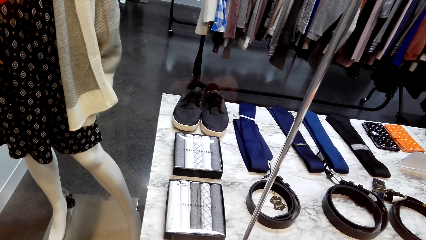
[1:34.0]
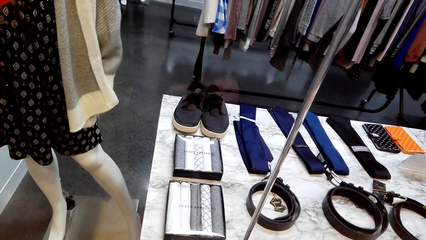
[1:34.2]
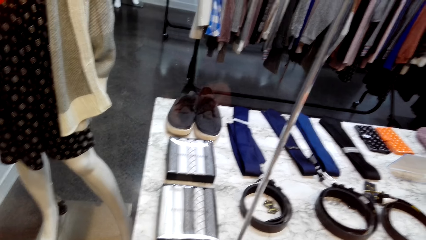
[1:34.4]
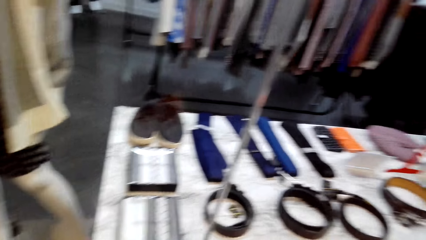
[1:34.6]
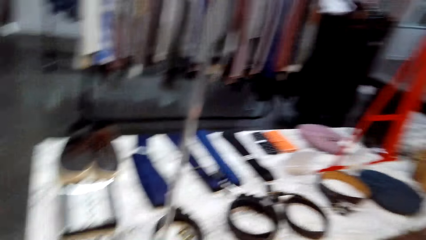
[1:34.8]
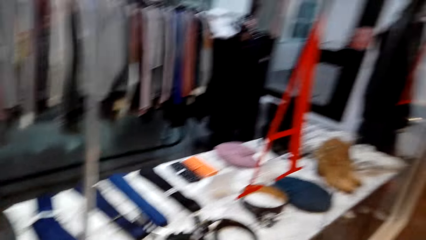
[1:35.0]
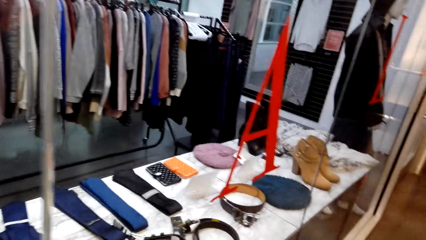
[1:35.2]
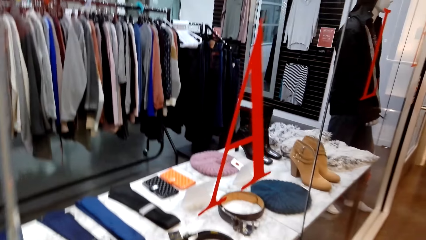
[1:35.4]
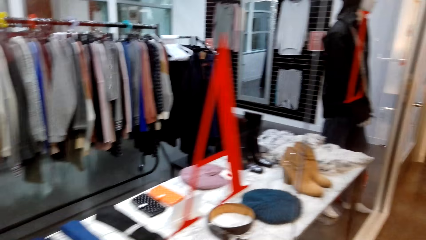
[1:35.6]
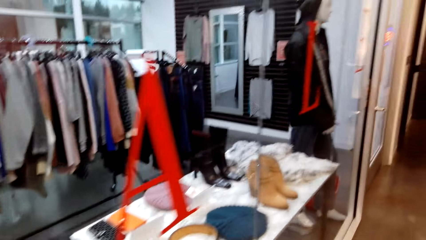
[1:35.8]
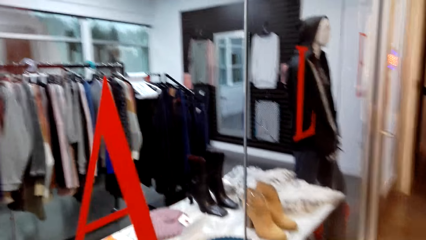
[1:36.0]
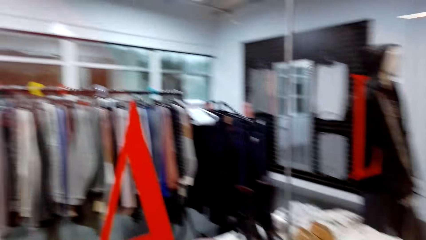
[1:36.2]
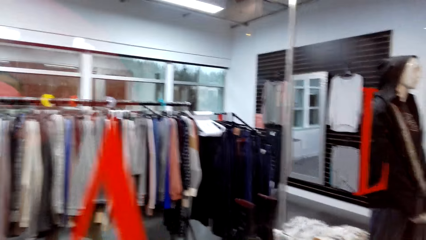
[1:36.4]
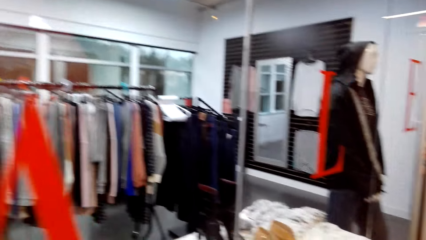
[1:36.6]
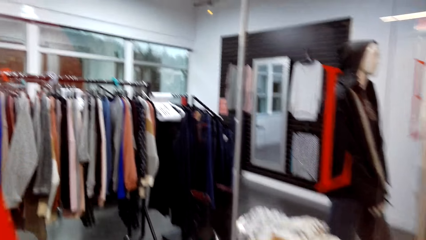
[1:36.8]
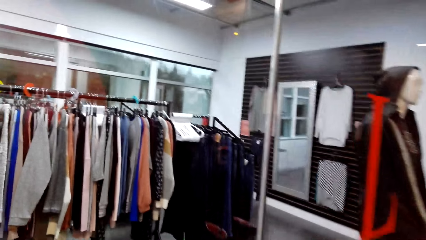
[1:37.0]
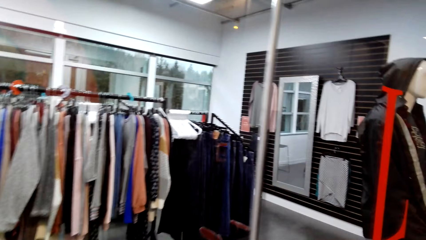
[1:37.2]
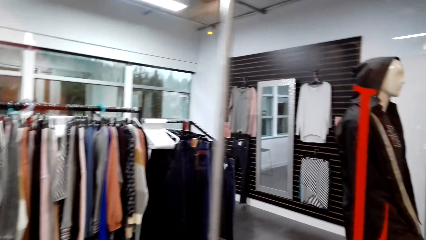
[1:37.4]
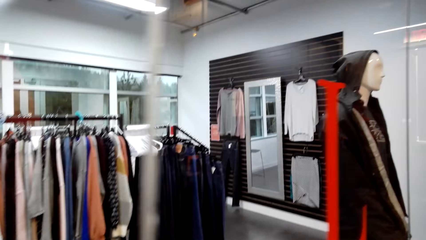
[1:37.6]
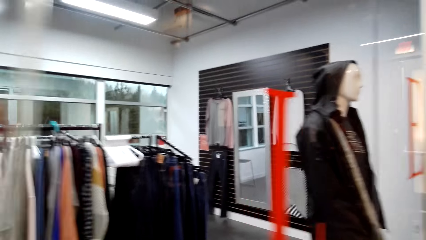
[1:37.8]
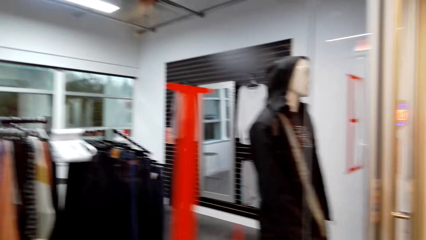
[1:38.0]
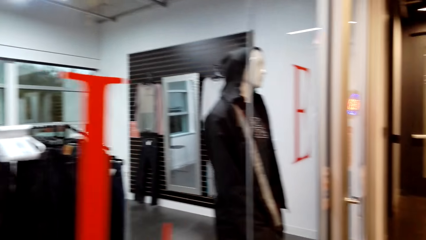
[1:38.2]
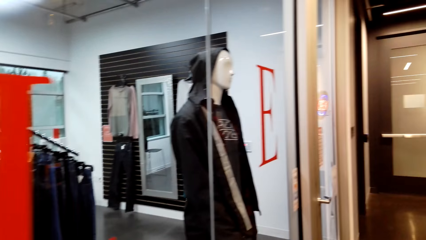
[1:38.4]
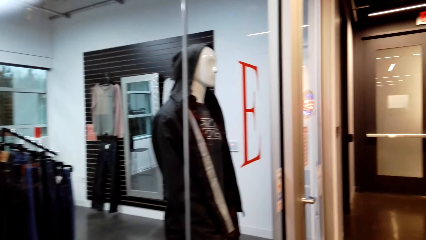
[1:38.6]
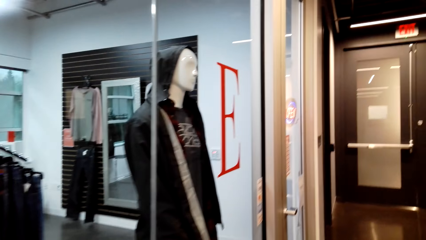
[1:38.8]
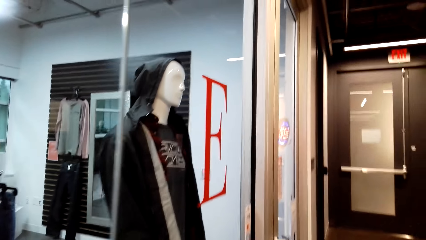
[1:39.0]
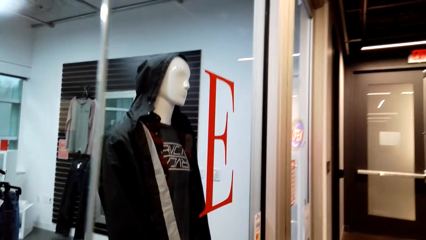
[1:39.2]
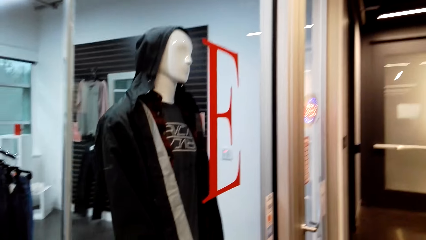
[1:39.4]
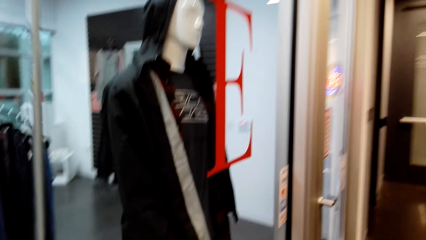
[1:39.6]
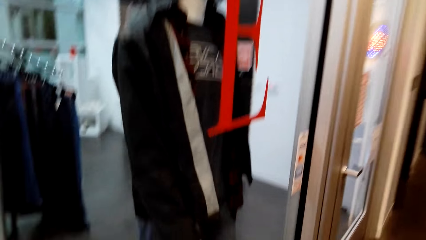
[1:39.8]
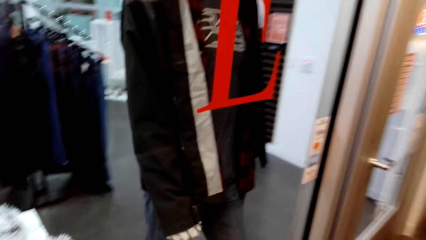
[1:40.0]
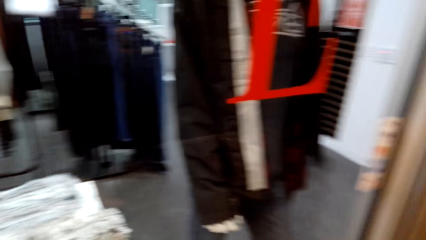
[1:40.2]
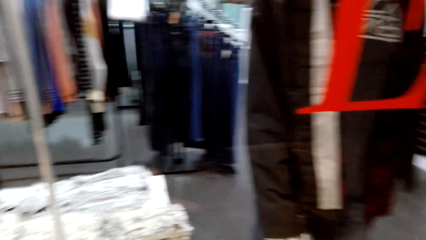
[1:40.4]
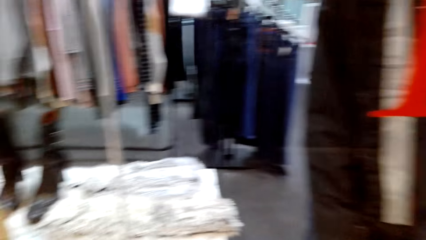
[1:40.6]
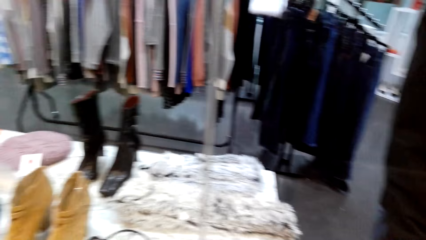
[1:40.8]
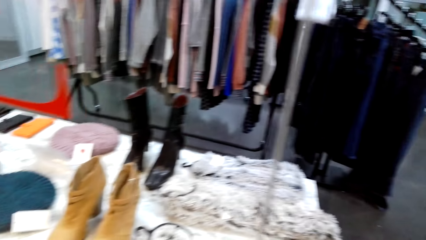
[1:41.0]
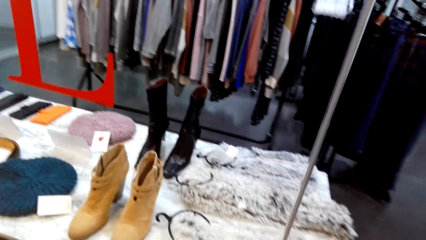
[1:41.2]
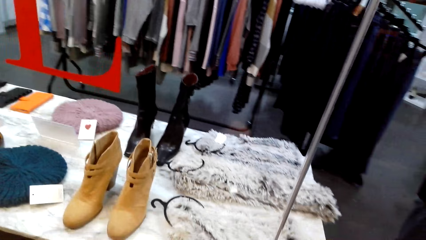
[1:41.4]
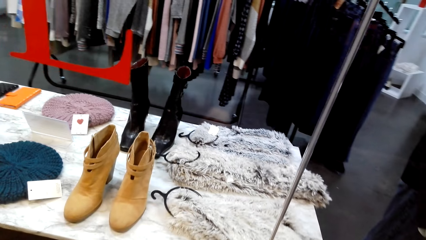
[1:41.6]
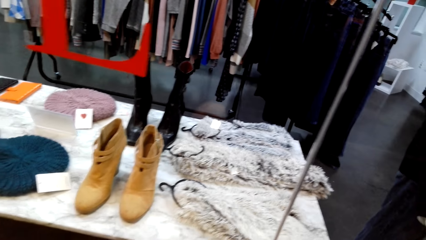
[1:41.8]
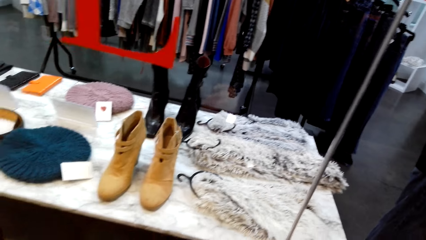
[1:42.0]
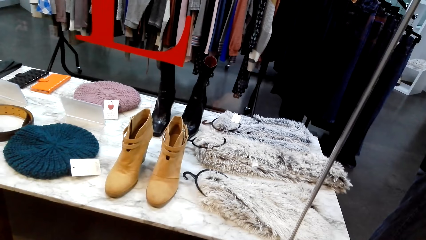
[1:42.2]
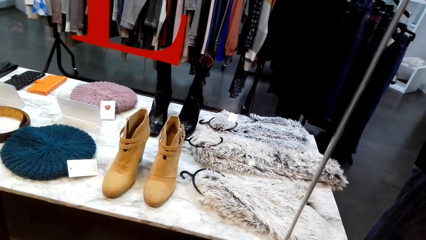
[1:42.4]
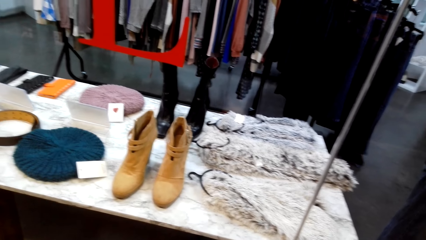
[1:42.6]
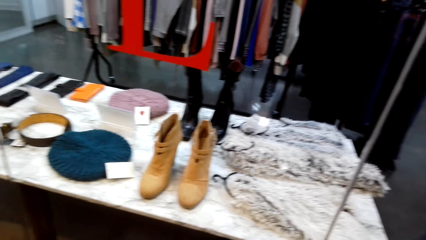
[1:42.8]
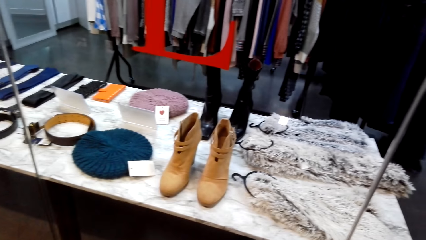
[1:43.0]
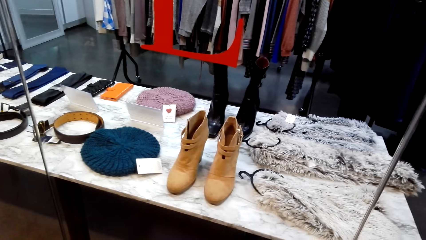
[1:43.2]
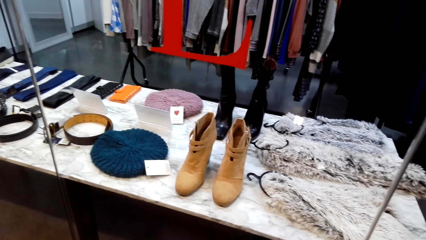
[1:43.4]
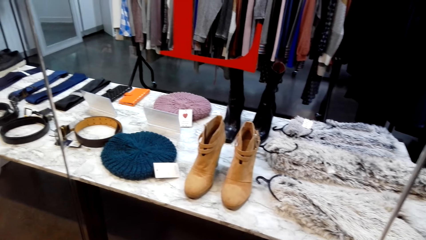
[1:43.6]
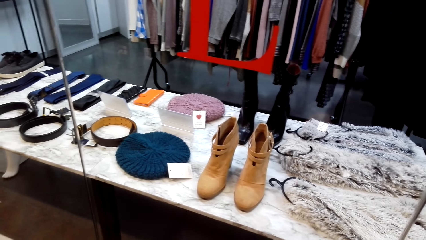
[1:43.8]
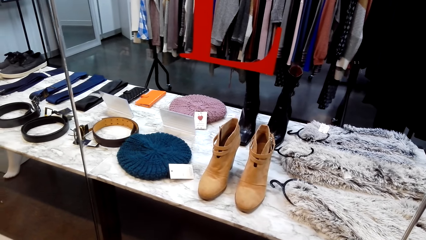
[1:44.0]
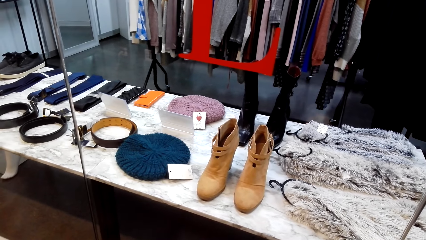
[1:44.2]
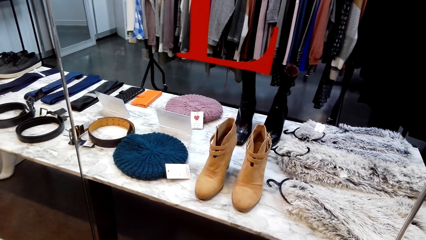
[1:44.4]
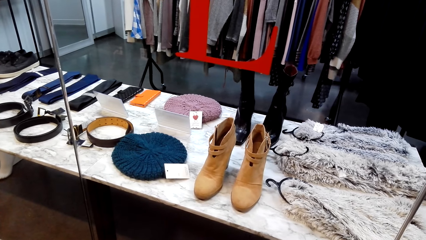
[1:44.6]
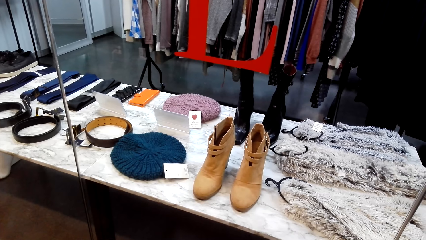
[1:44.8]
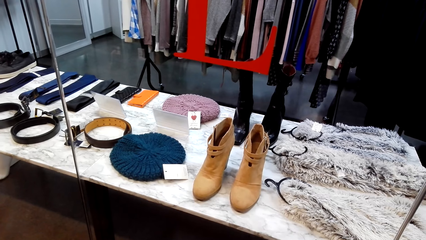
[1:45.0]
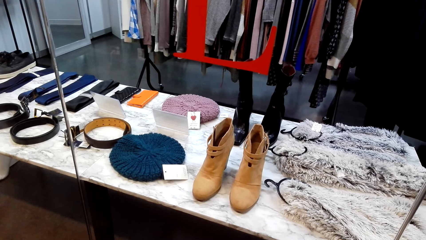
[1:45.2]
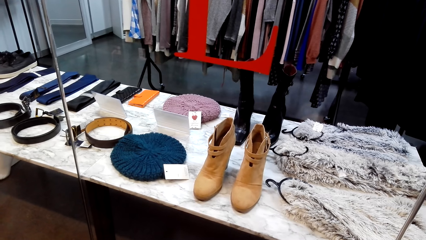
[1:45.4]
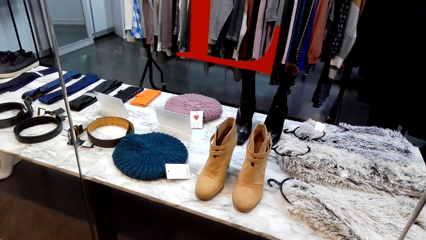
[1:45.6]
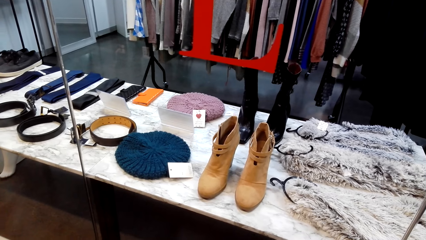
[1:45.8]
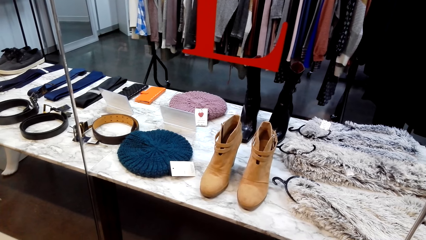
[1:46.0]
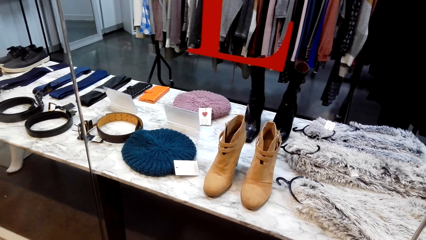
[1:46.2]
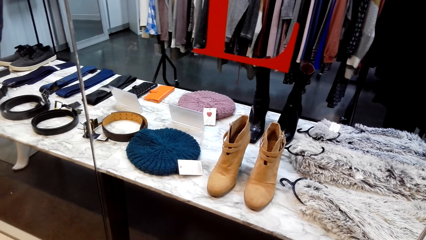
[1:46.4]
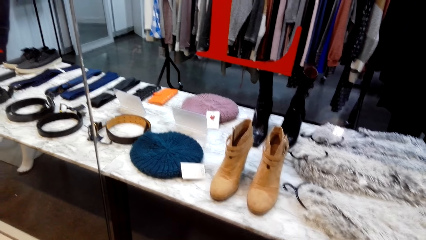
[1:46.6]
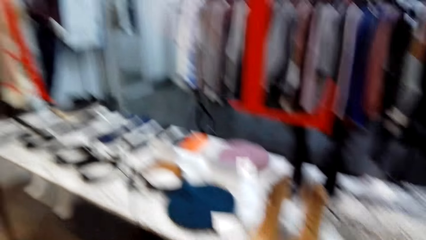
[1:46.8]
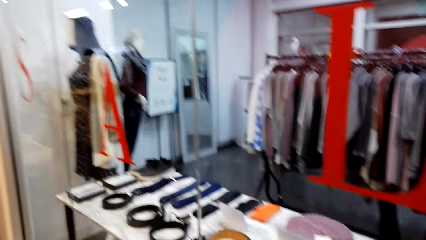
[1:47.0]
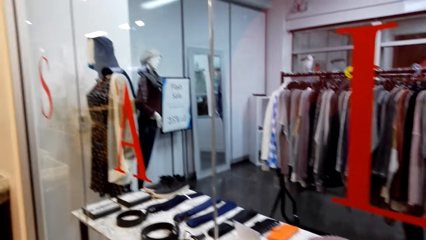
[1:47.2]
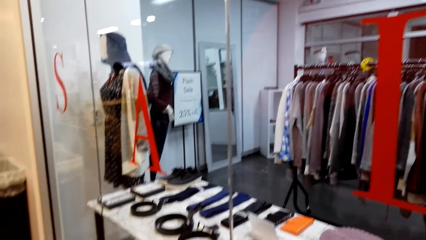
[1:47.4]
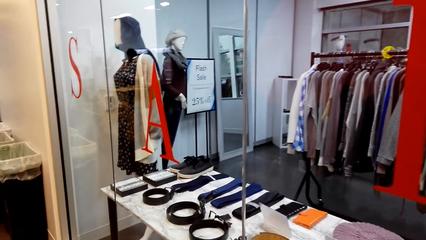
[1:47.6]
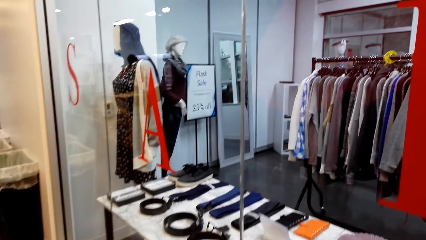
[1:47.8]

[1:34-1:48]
The camera wearer turns around. They walk around the store. They look around.

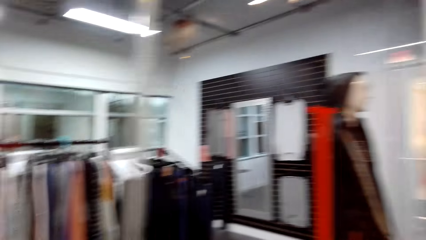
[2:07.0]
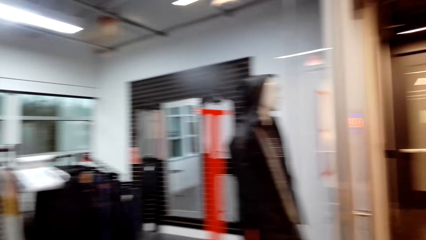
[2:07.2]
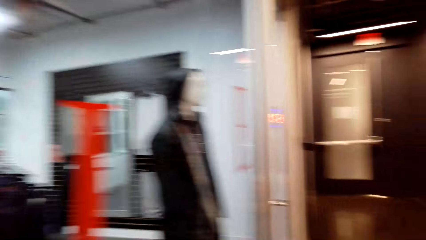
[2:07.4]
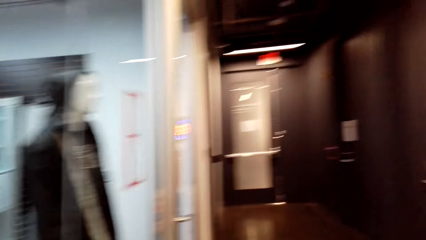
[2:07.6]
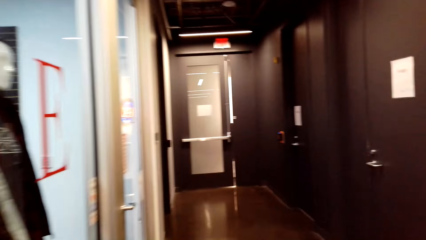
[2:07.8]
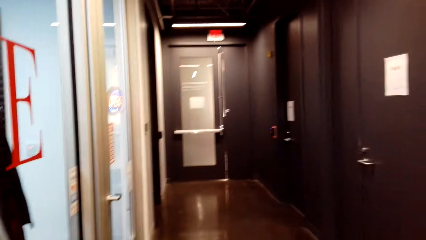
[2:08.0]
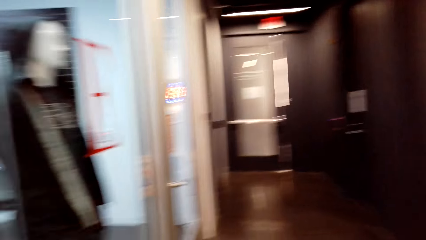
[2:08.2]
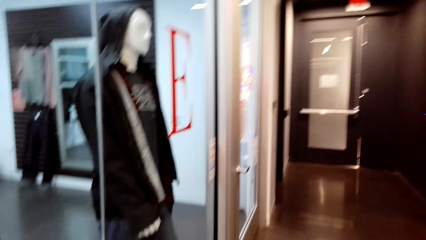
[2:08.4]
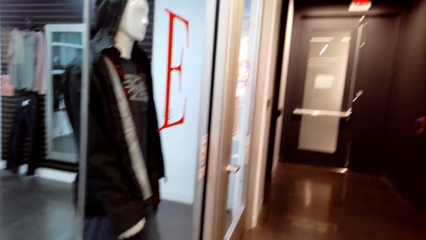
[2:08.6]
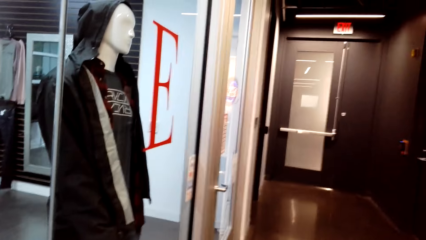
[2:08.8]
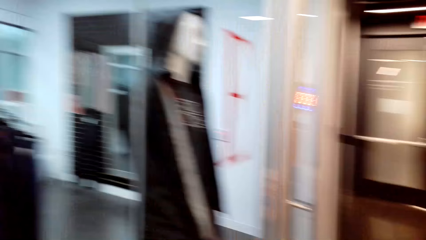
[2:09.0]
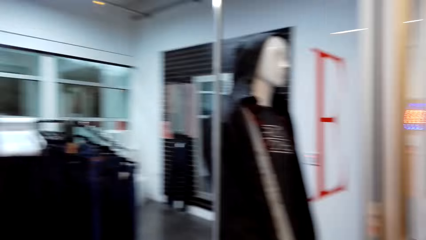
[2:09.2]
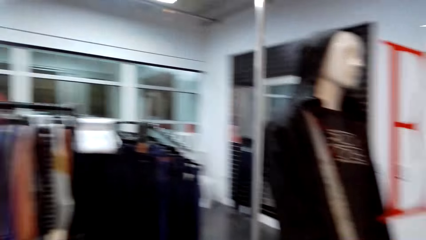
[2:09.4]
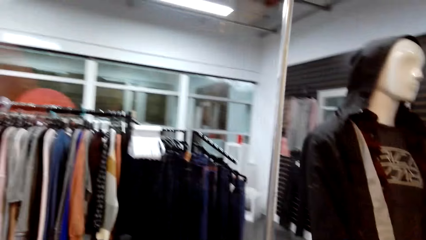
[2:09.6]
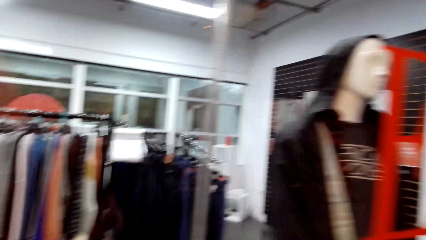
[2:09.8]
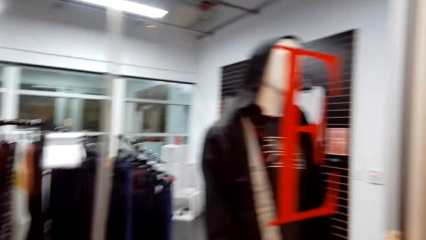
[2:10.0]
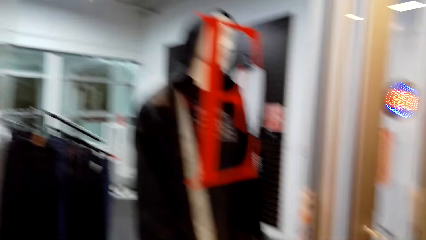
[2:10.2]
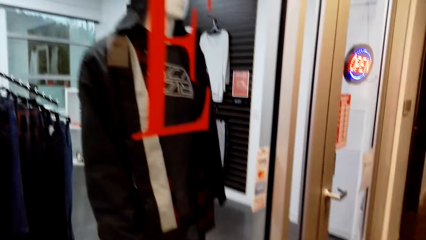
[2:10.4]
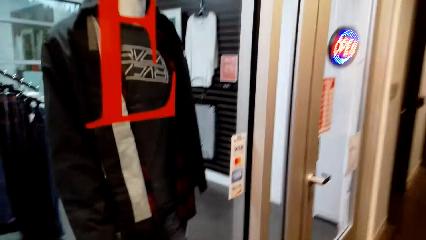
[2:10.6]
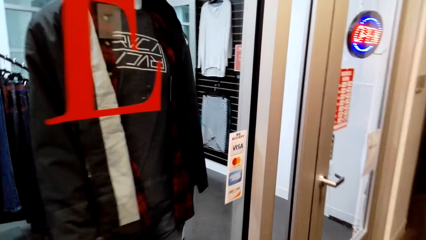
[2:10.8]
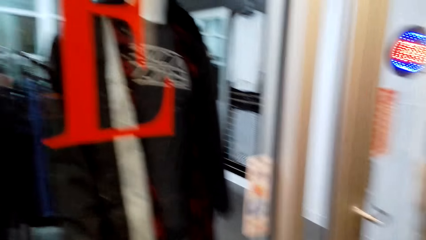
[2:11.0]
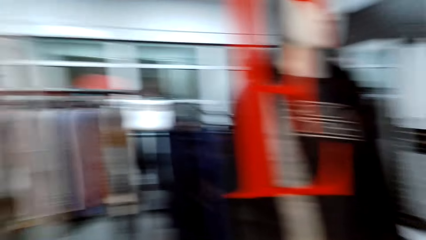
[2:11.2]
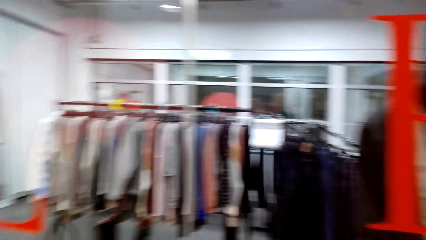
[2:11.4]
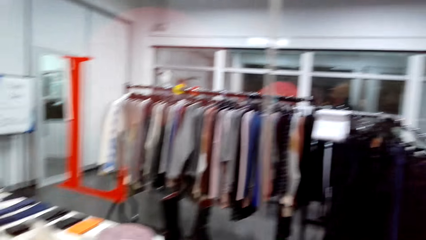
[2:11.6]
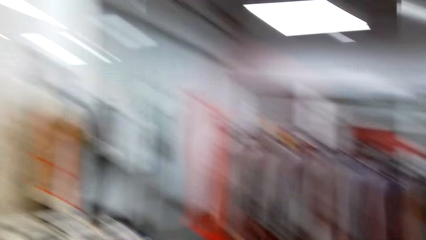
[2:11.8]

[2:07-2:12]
The camera wearer turns around. They walk around the store.
